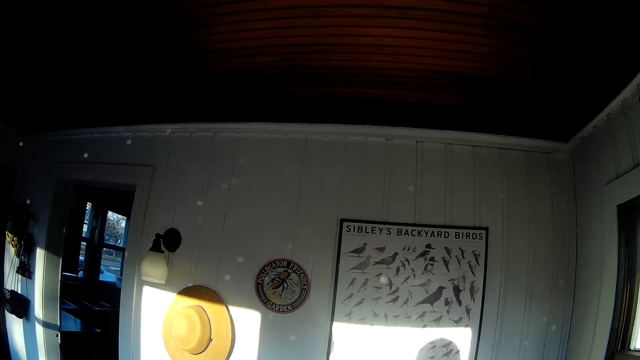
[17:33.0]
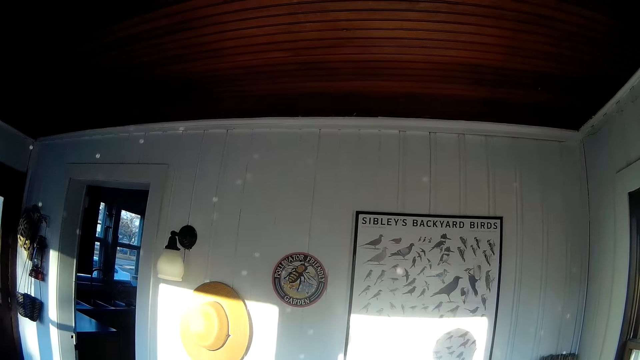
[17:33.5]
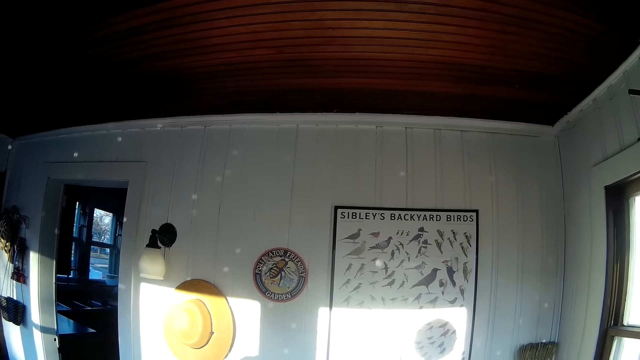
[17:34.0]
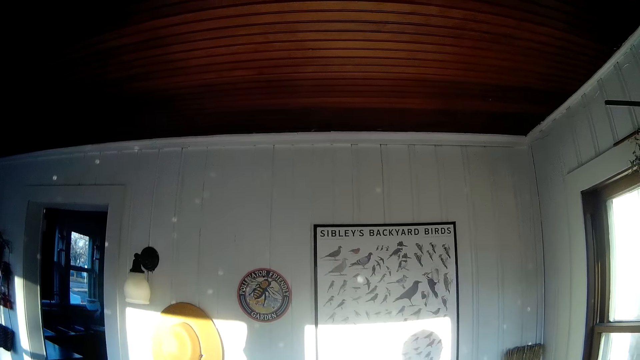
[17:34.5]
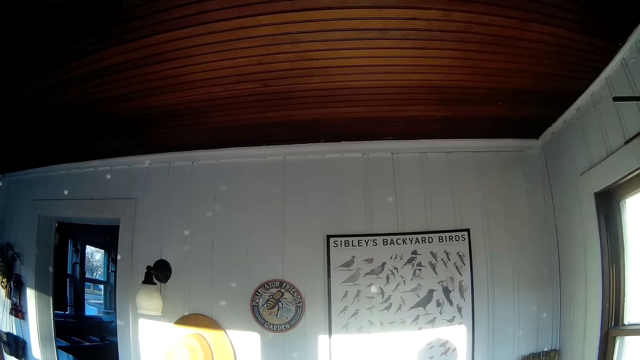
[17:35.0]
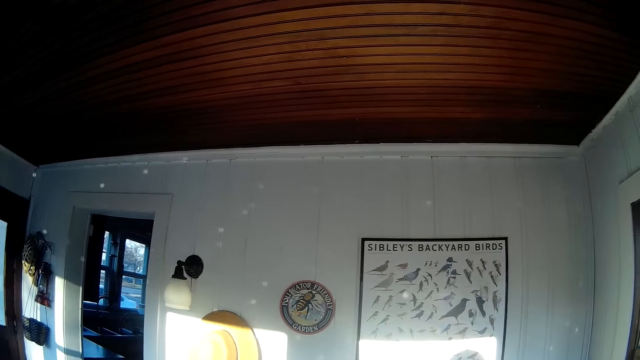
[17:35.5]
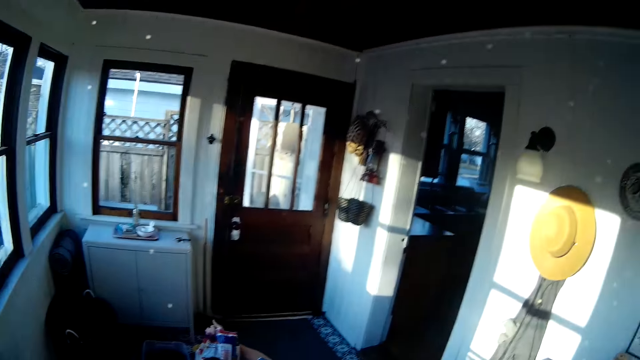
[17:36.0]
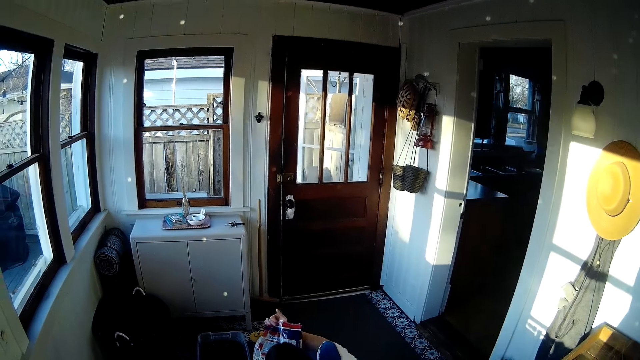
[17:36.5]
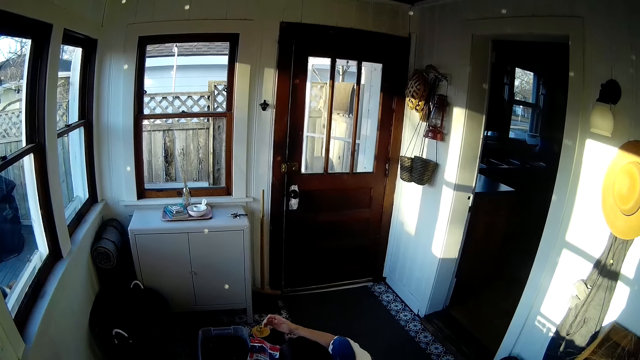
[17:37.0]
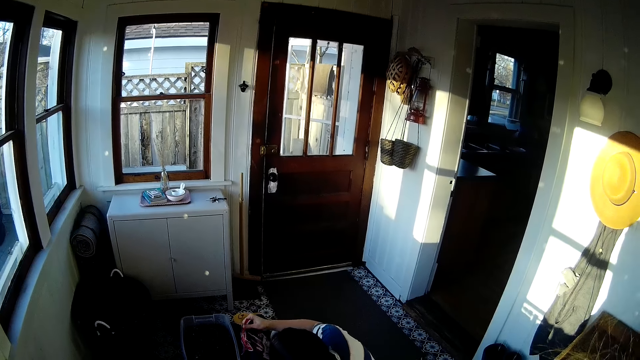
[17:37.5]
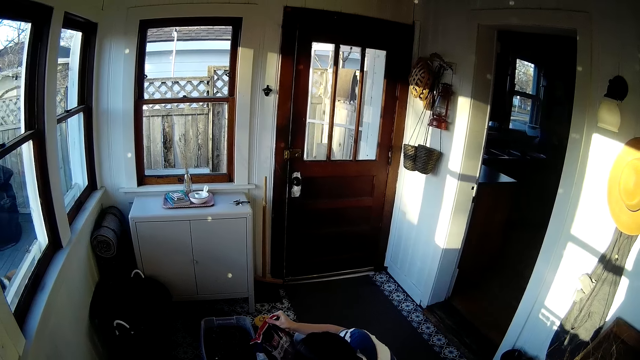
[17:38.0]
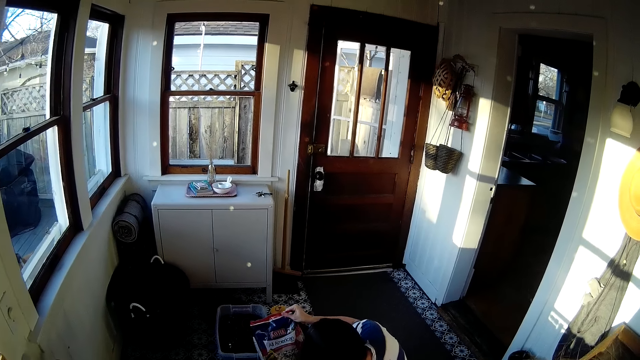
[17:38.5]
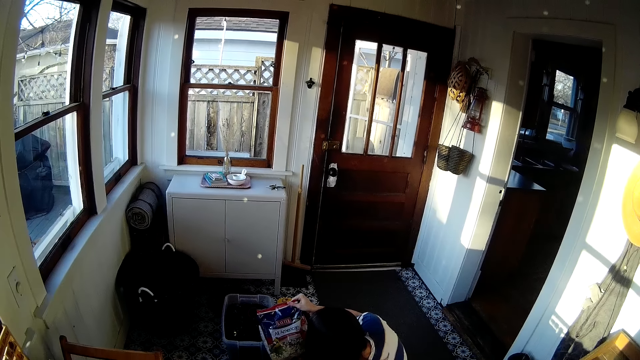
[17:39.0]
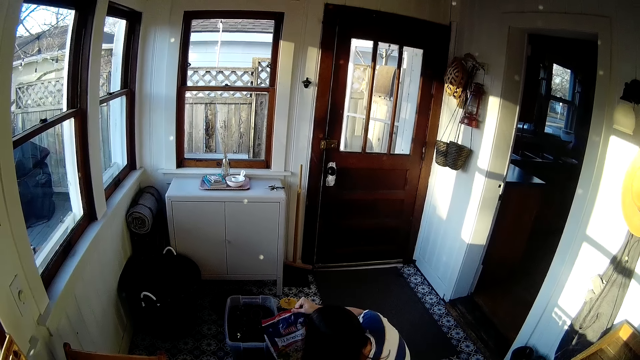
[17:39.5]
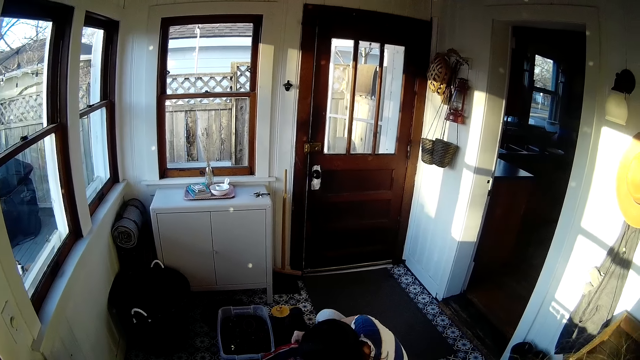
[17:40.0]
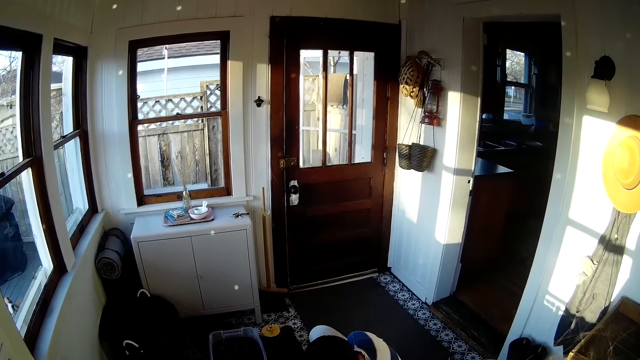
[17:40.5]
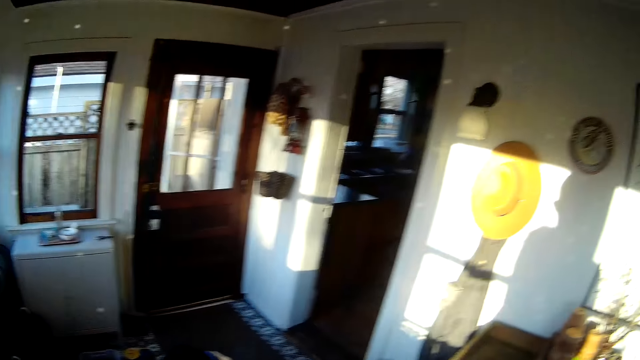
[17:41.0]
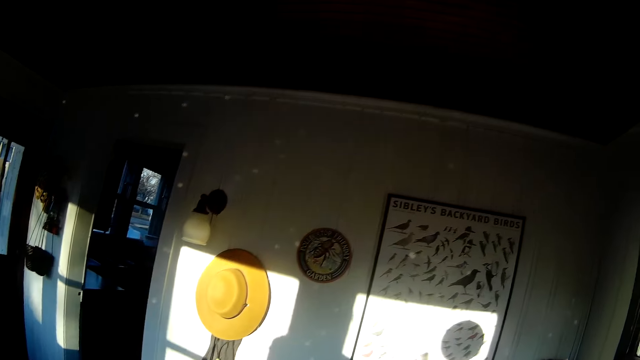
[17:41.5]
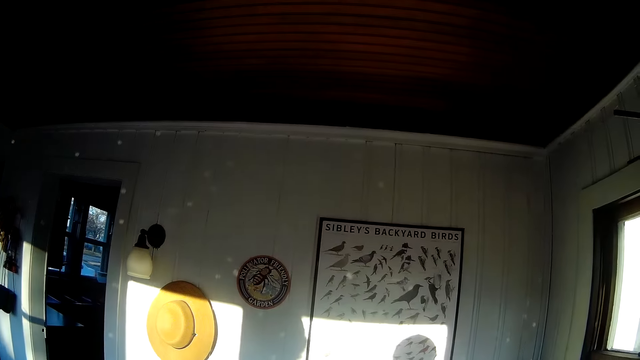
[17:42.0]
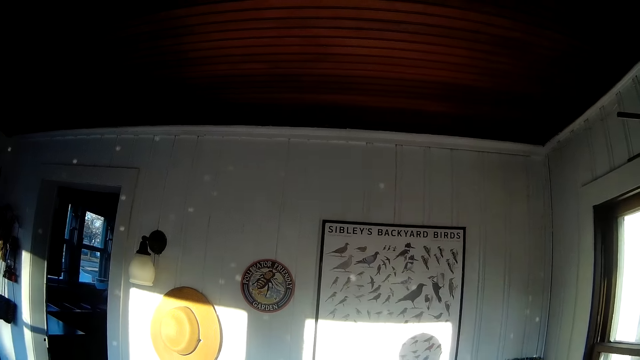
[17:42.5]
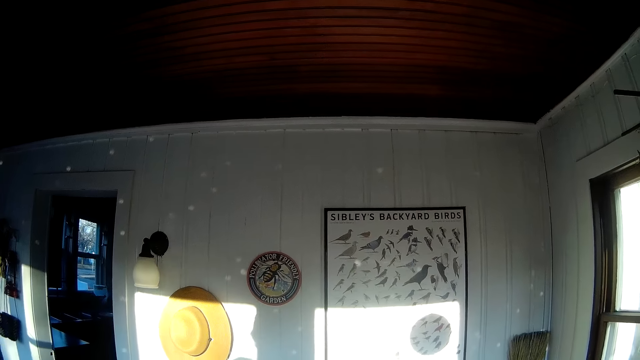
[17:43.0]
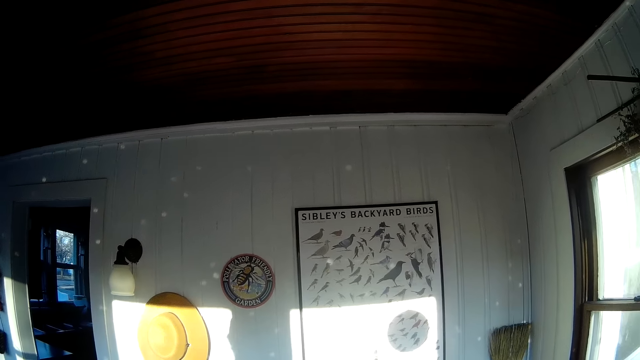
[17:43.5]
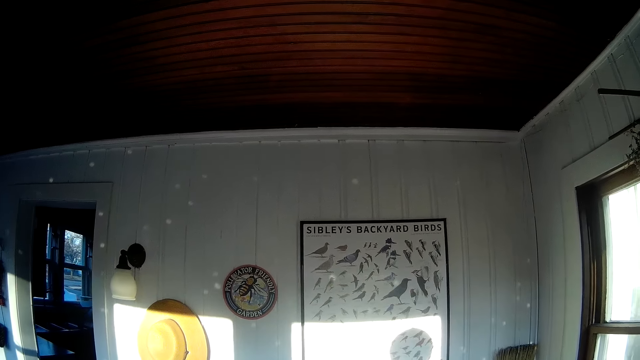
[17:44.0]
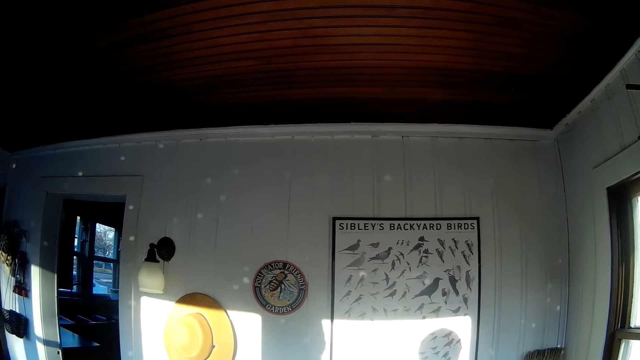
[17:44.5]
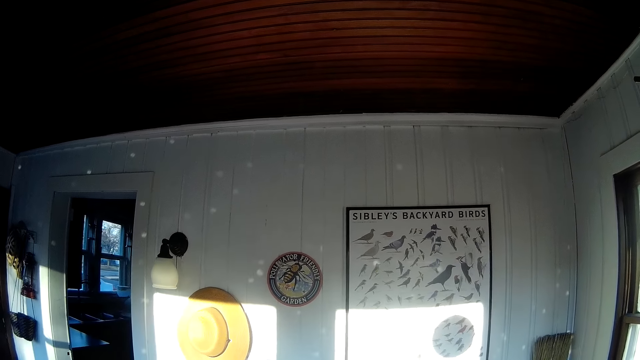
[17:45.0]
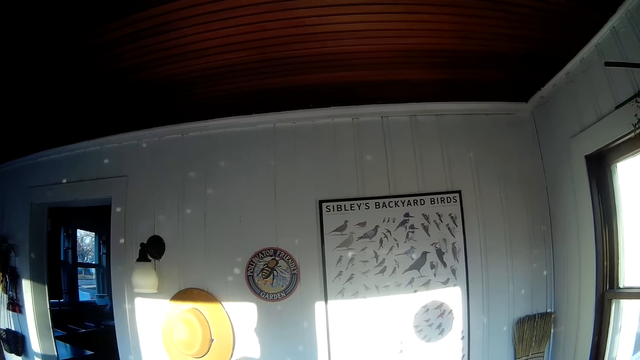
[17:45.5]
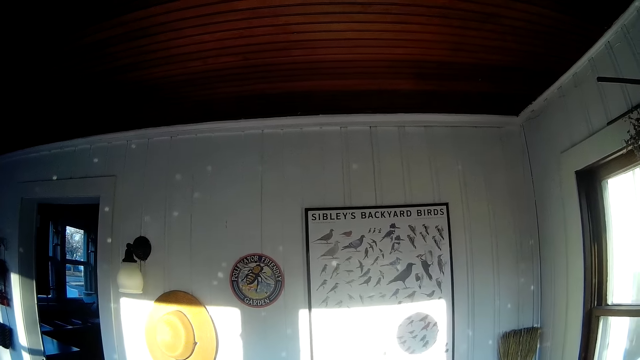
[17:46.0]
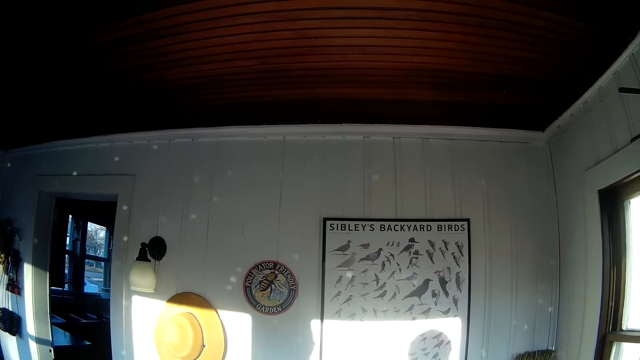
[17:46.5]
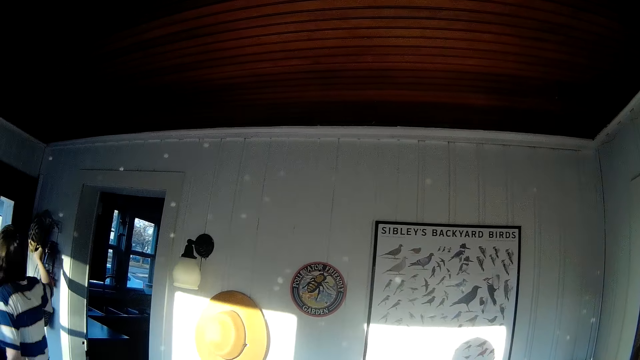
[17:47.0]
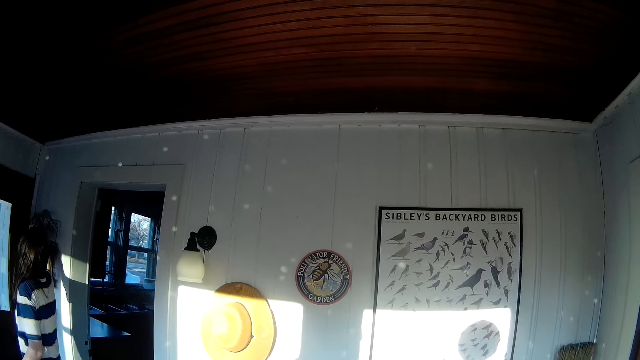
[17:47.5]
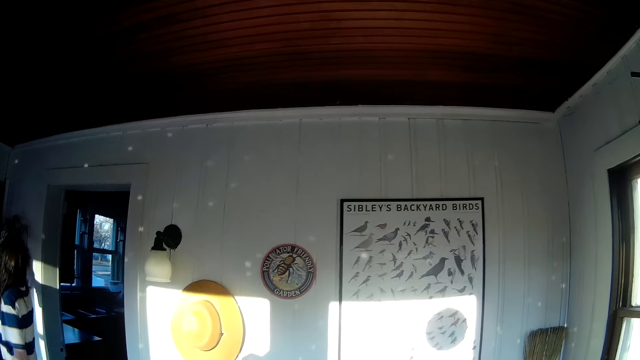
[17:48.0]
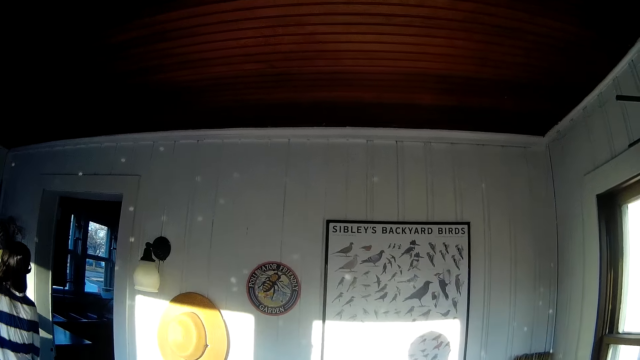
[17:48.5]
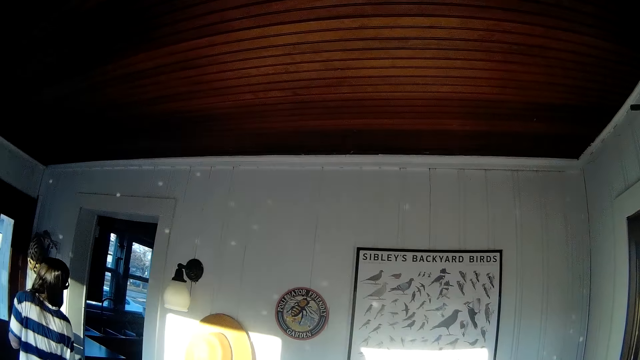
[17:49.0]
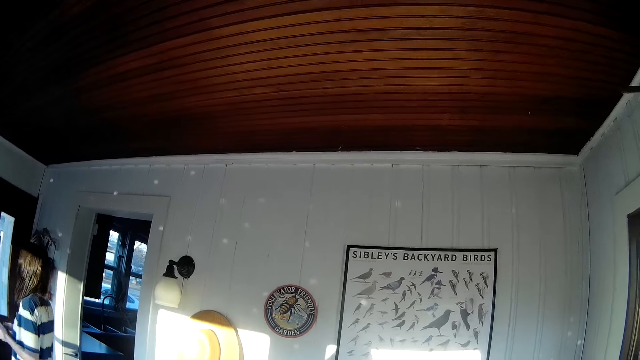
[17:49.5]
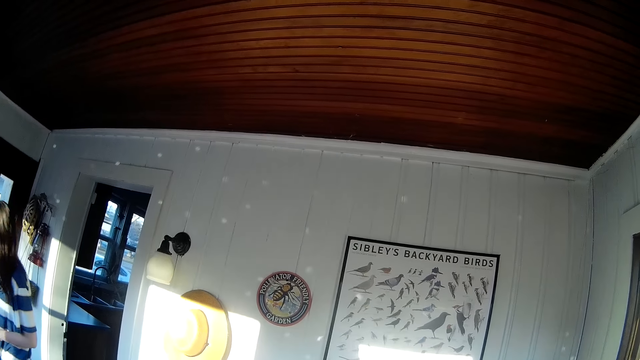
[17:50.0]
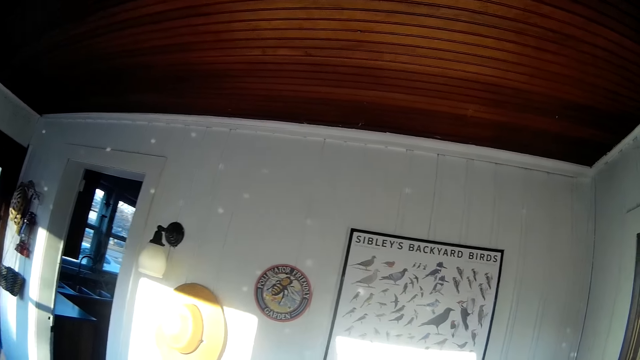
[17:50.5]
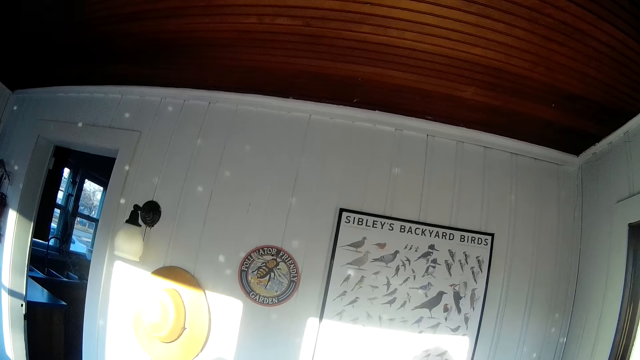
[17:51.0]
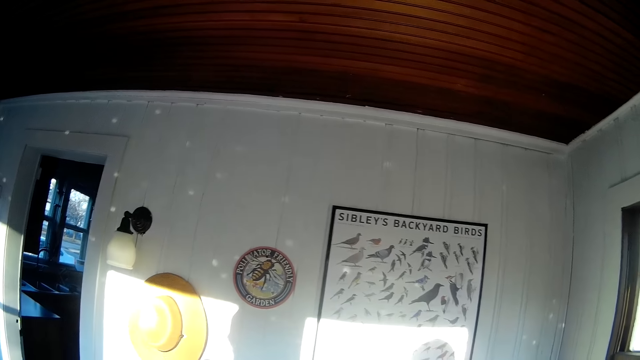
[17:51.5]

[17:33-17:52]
The woman speaks. The woman touches the wall of the room with her right hand.

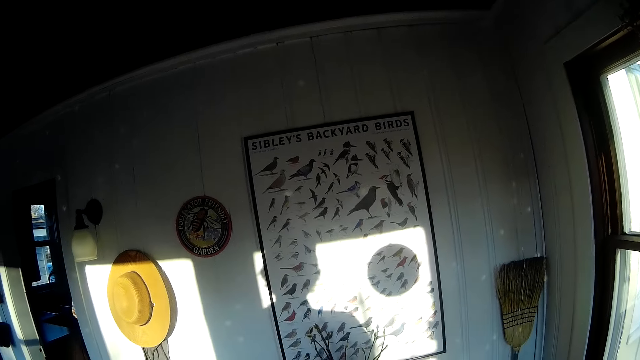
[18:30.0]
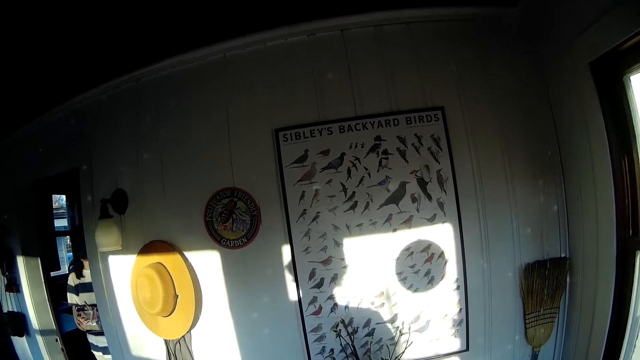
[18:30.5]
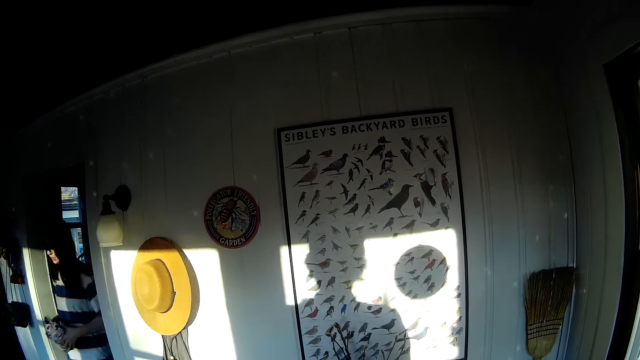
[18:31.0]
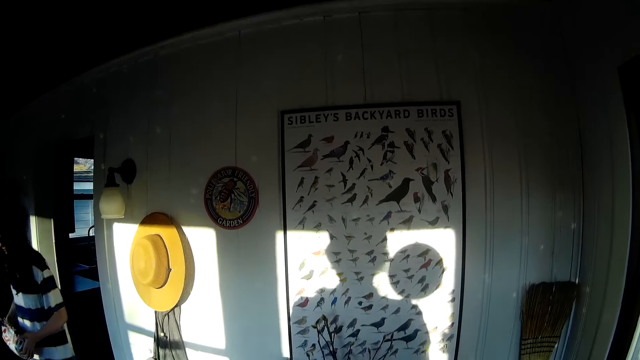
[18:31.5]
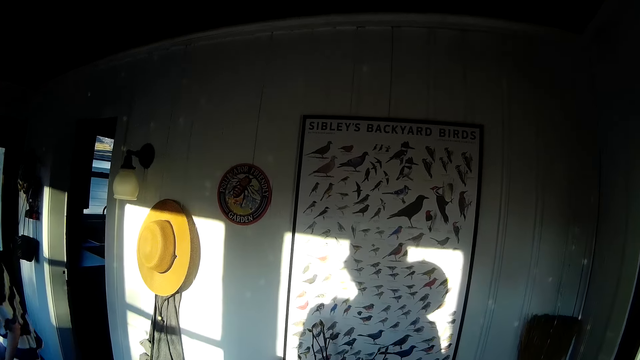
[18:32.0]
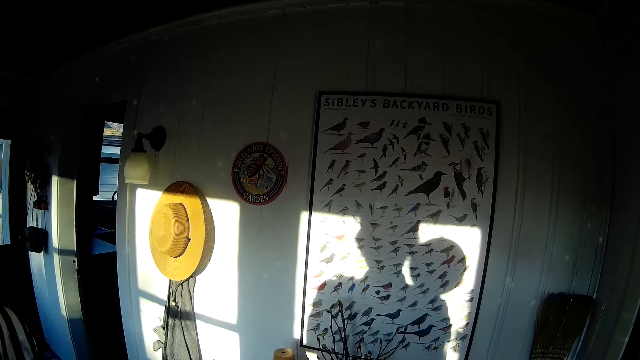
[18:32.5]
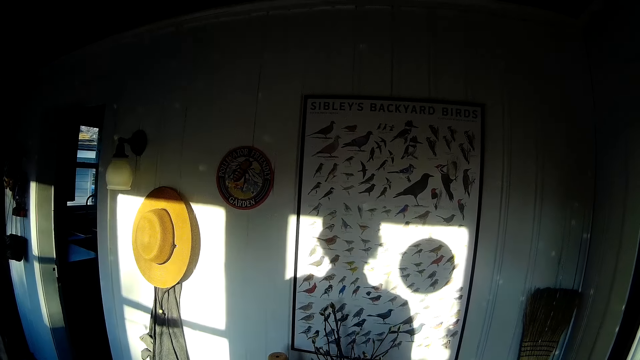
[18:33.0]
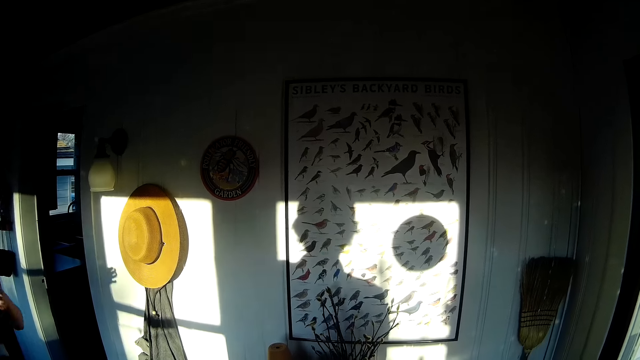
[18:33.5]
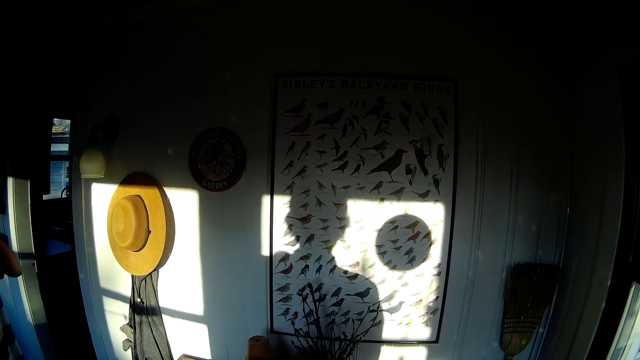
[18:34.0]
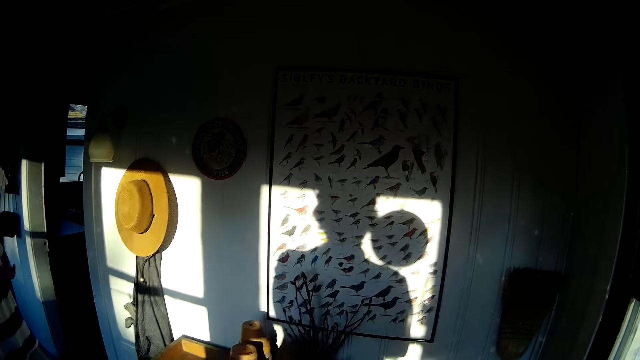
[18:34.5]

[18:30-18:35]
A woman walks into a room.
